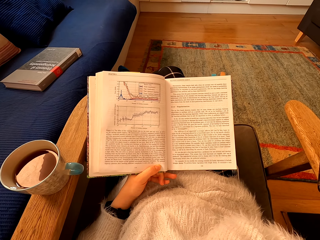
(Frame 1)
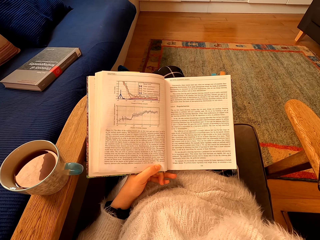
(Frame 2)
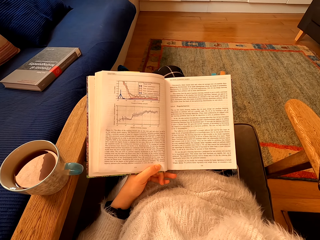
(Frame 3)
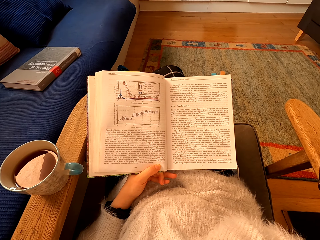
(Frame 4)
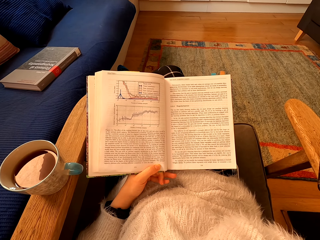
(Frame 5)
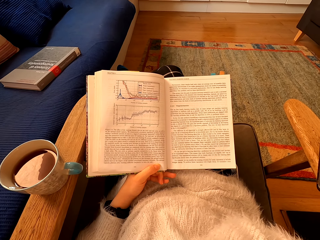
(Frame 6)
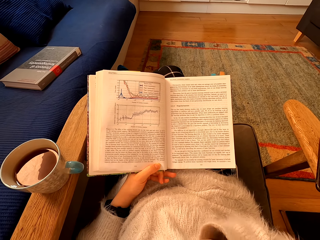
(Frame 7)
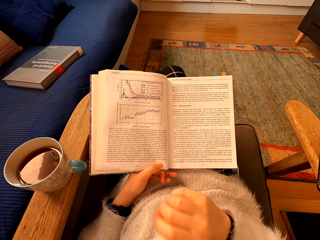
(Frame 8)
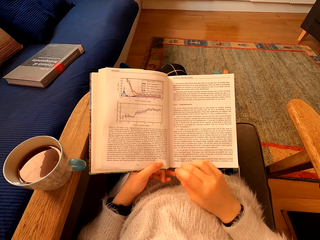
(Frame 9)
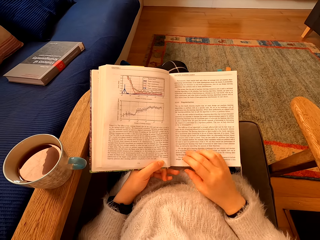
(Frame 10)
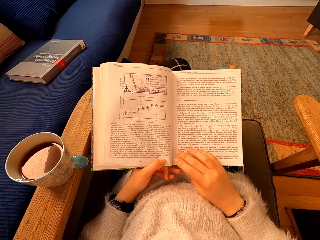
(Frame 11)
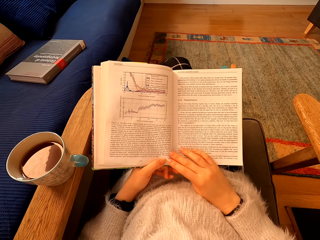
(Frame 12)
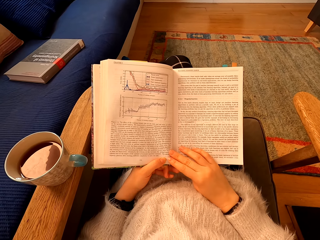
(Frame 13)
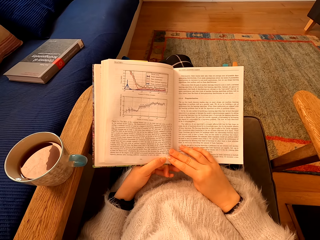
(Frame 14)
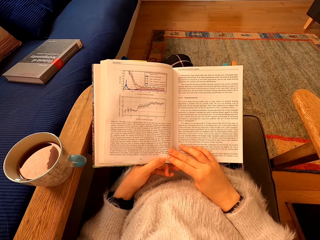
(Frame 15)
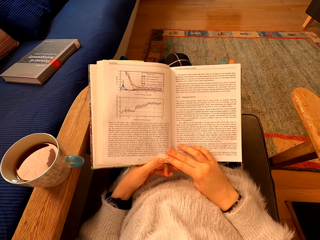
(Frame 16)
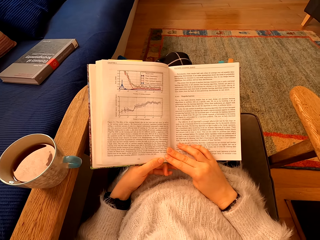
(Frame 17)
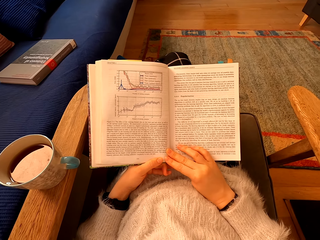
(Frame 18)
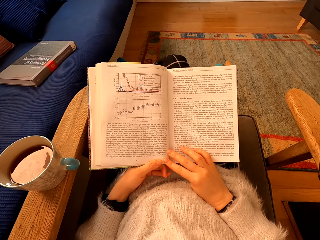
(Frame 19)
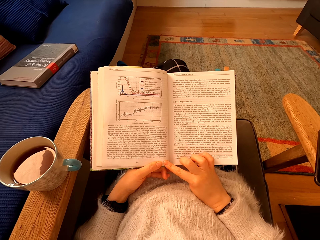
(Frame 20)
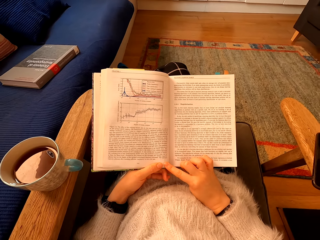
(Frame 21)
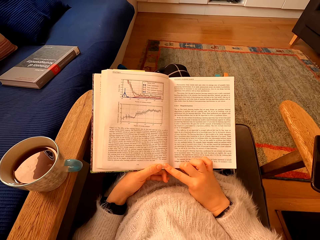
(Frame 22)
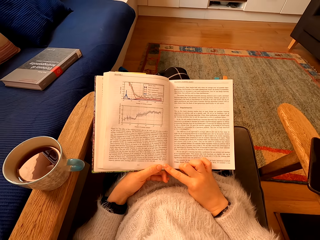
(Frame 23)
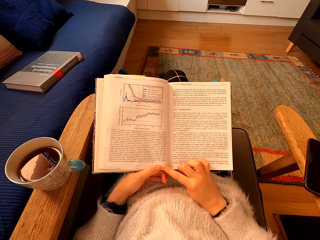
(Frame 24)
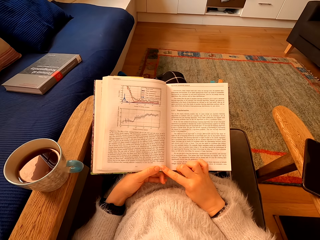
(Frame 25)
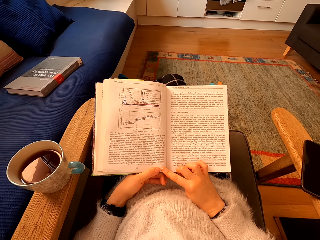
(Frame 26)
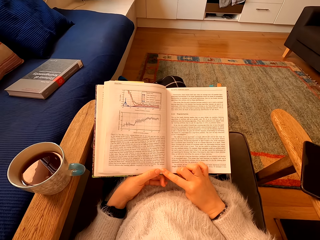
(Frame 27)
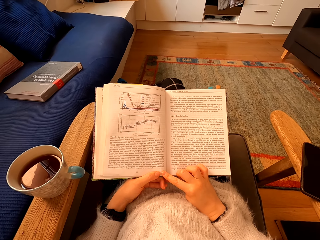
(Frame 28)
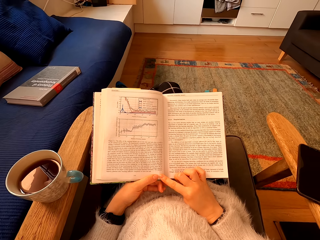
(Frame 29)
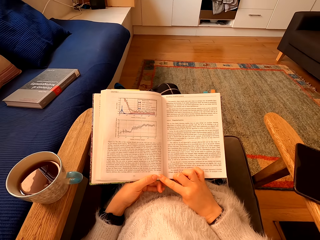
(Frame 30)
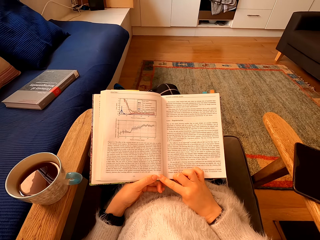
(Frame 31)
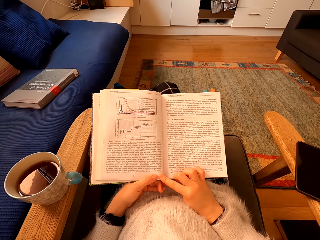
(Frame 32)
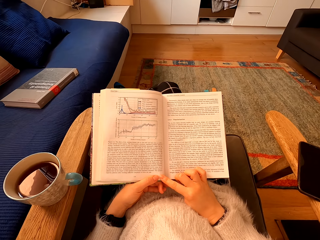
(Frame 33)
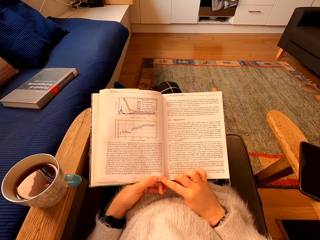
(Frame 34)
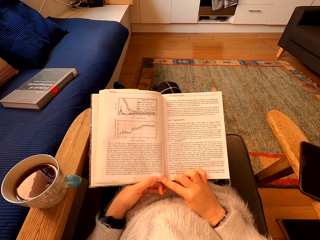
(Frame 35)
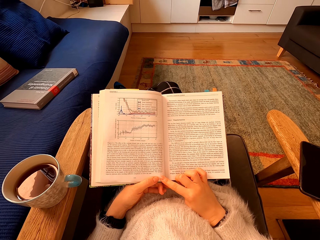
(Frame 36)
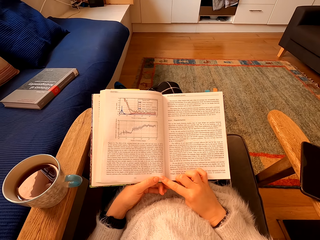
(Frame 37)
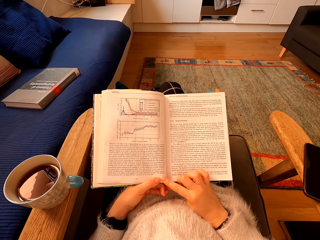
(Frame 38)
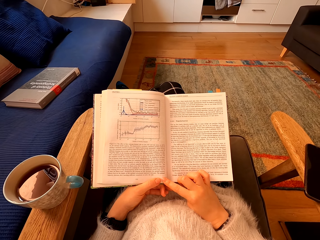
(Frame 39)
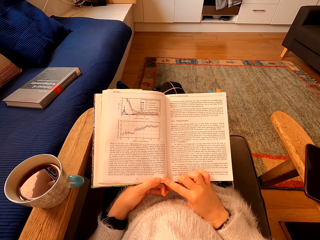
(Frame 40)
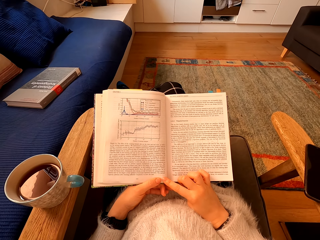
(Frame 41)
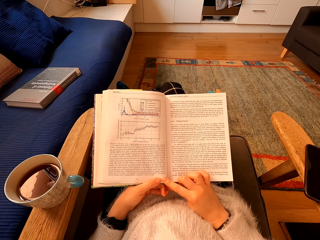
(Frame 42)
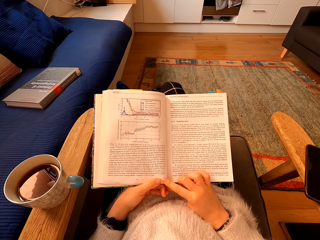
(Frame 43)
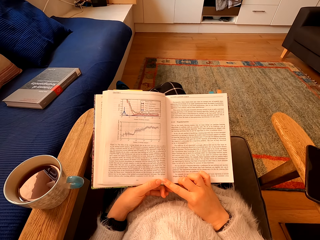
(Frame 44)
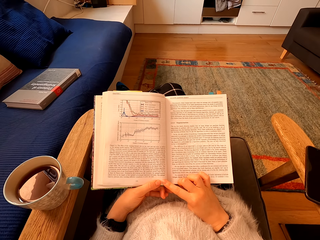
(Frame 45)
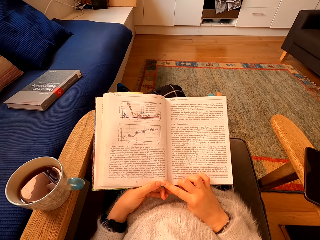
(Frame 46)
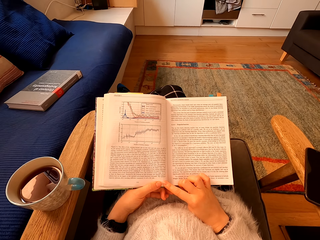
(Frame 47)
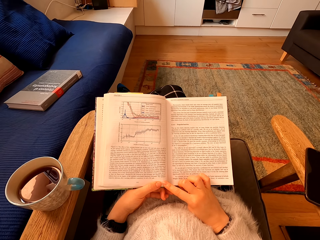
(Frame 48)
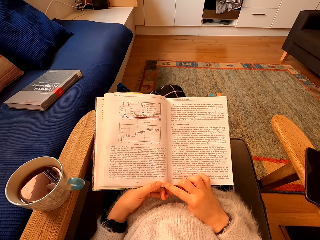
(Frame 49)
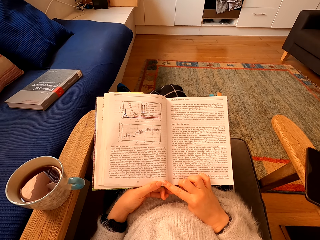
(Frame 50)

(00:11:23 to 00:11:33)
The camera wearer places the right hand on a book. They read the book.

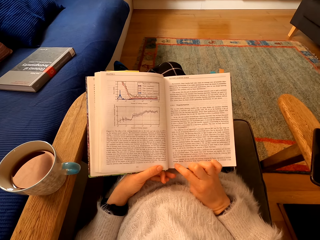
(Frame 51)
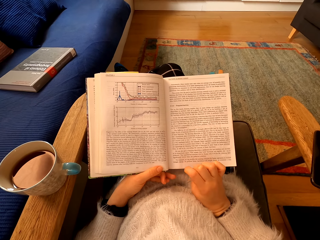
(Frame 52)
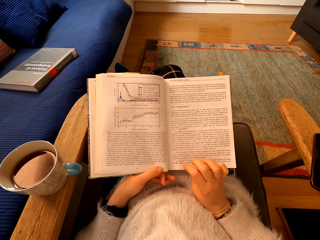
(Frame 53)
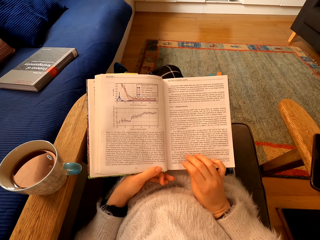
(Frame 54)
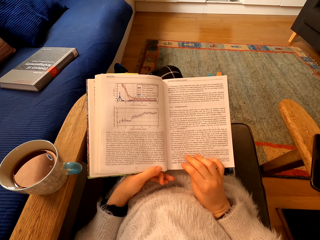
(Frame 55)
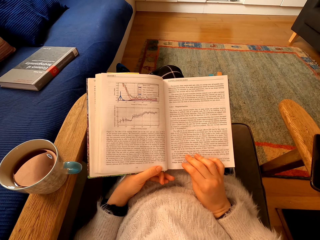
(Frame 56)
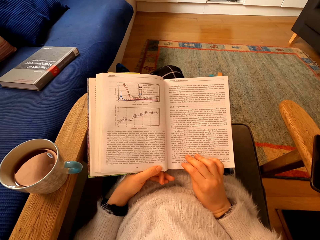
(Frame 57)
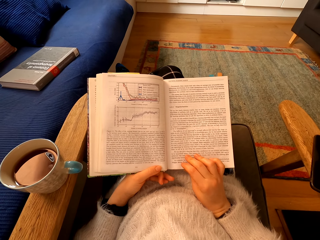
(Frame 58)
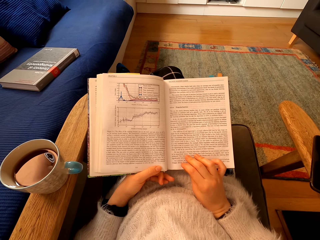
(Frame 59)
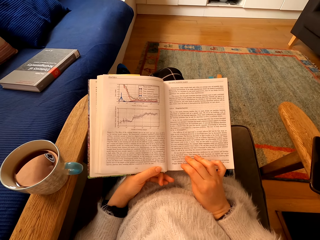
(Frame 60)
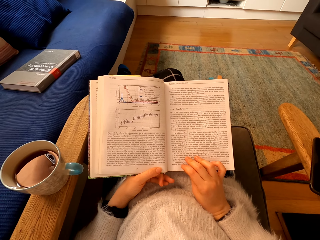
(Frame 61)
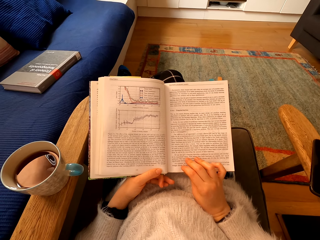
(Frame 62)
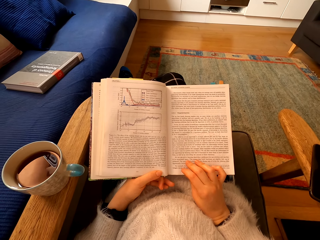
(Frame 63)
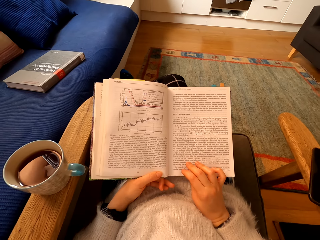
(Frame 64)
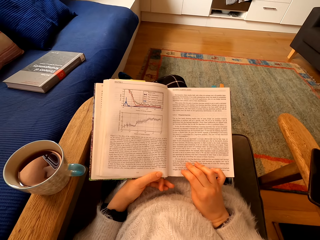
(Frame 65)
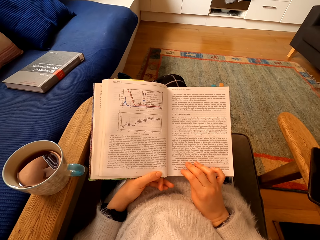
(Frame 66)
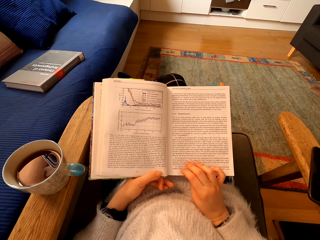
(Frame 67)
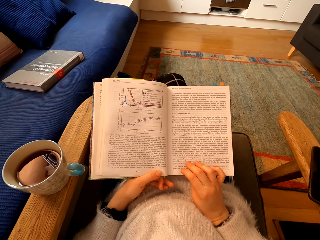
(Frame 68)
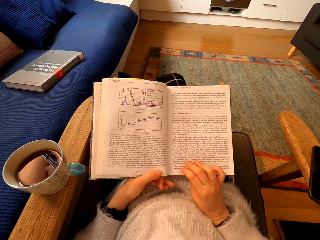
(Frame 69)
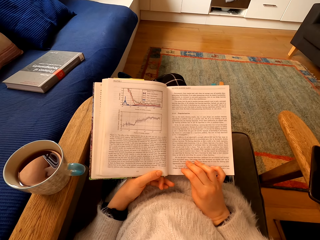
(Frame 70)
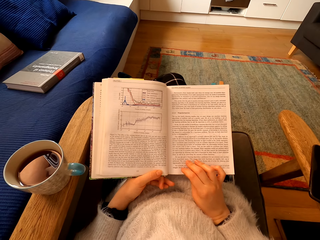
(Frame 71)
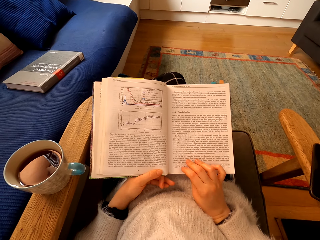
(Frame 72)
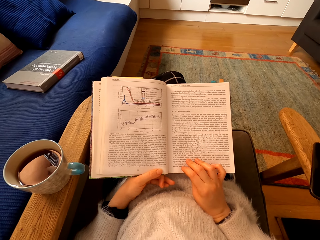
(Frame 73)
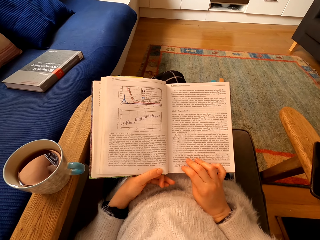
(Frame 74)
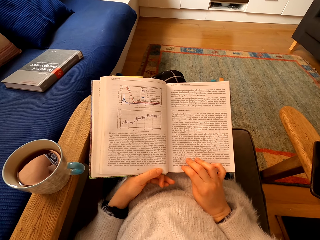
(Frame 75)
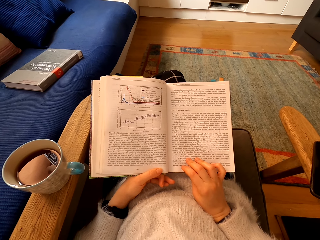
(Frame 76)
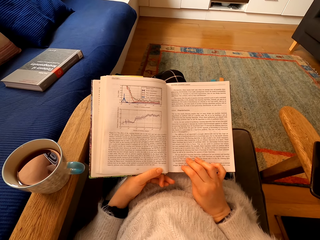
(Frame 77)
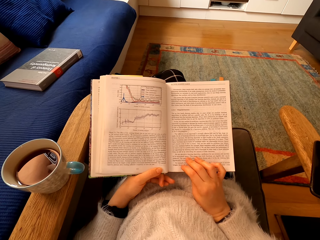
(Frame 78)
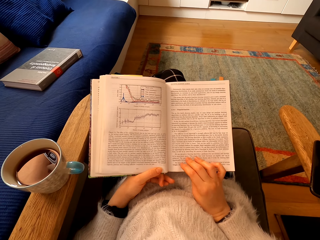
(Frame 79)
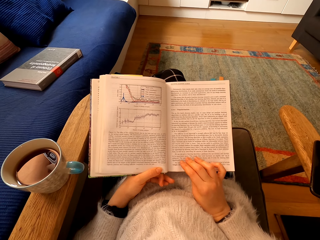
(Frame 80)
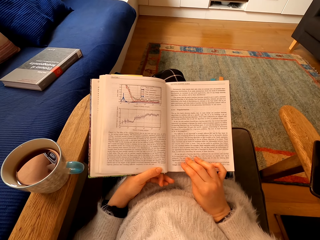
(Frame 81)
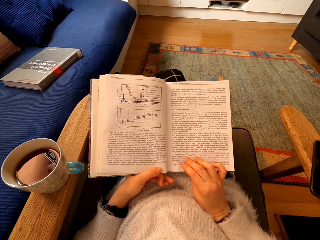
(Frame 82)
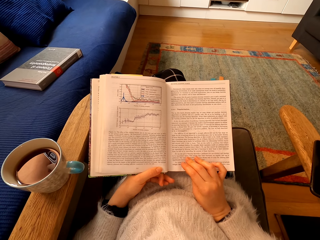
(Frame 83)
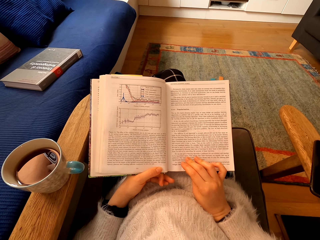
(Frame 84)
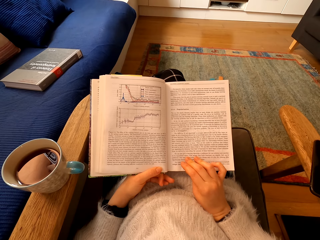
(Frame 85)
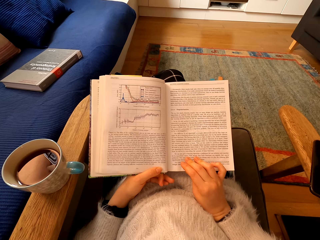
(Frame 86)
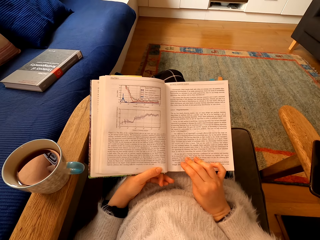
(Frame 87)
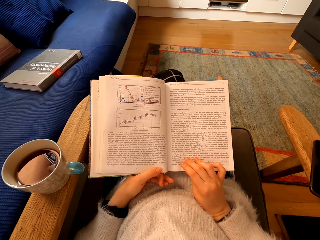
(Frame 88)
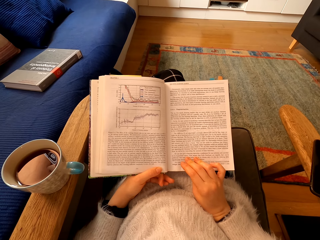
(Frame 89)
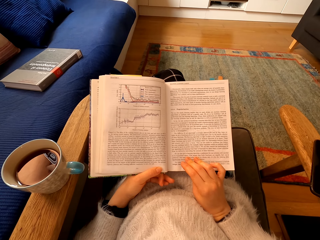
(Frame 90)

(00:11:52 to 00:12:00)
The camera wearer touches the book. They read the book.
